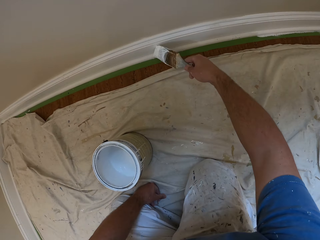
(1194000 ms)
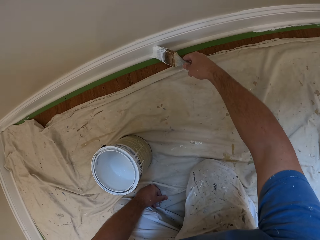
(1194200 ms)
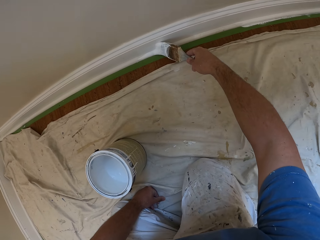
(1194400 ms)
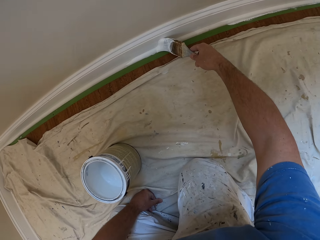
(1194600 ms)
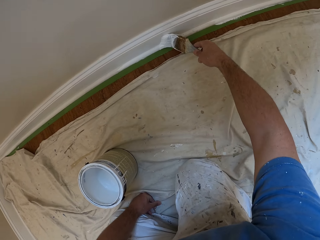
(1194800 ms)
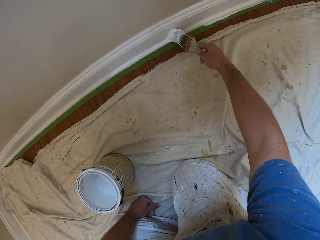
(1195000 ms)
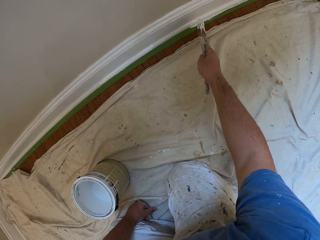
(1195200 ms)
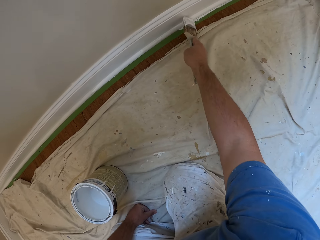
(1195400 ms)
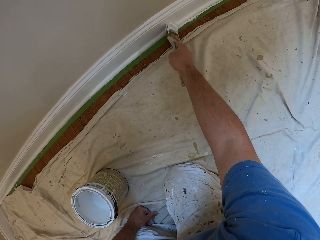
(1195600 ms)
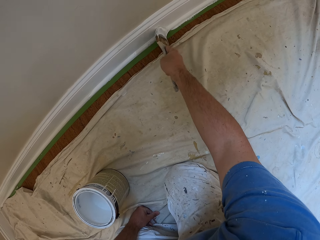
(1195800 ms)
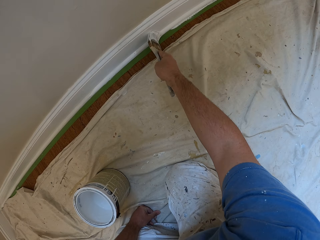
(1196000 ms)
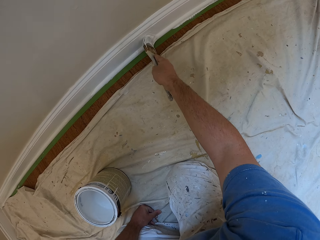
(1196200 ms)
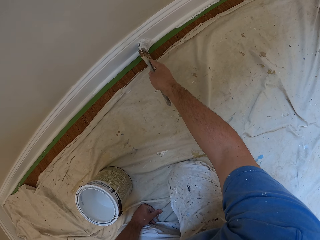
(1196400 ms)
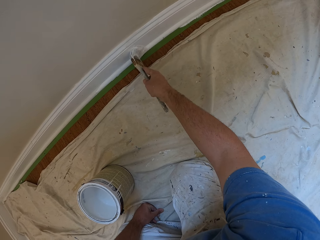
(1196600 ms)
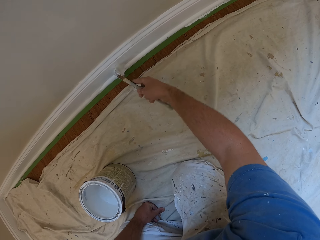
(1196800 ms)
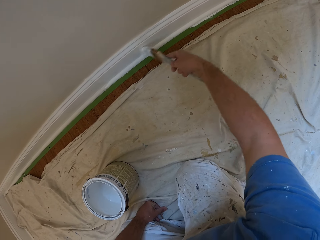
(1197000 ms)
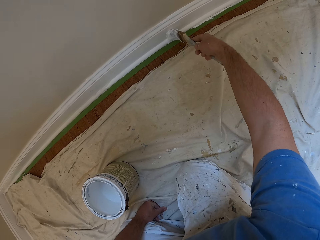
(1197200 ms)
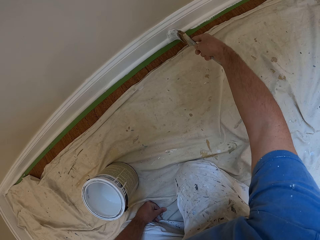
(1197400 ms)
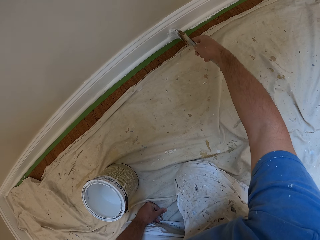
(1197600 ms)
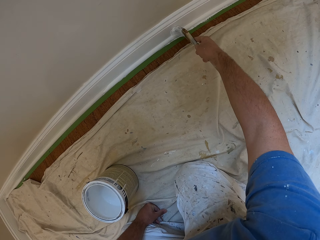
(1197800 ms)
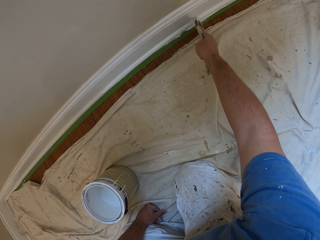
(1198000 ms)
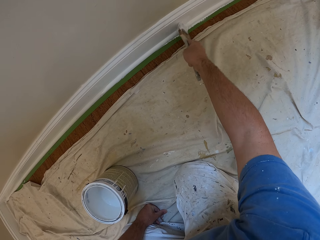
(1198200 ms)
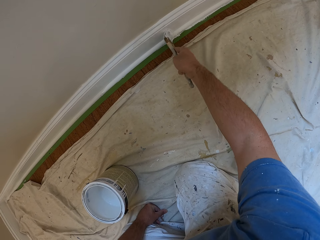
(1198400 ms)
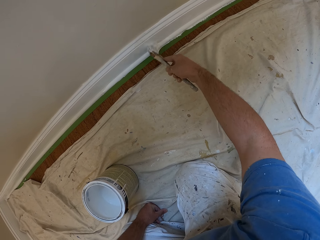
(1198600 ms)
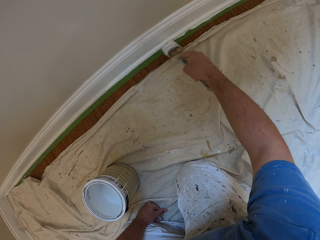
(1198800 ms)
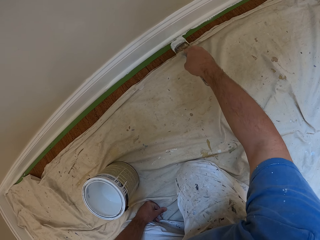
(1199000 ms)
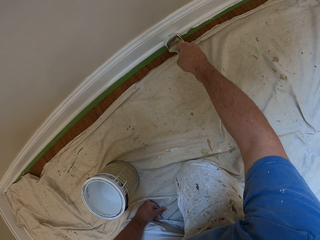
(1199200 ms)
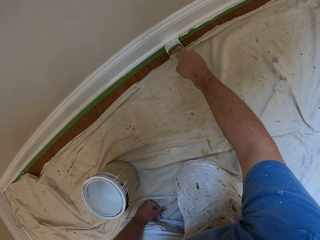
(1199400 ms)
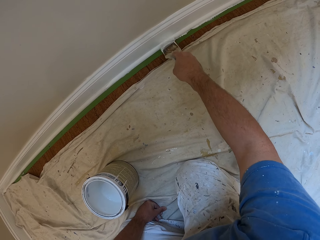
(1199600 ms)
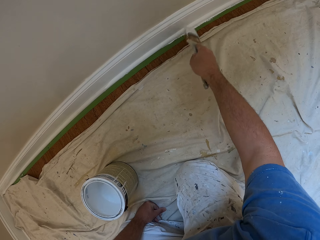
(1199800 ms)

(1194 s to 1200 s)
The camera wearer puts his left hand on the tarpaulin on the floor. He paints the skirting of the wall with the brush.

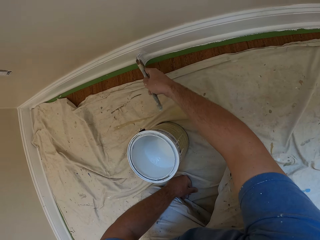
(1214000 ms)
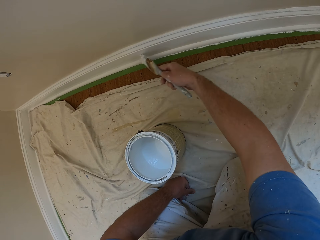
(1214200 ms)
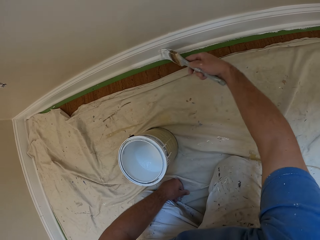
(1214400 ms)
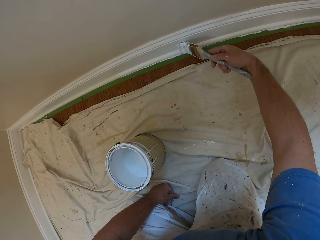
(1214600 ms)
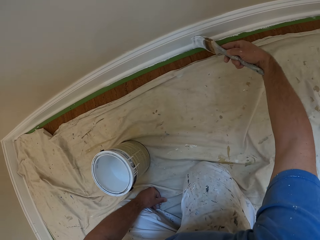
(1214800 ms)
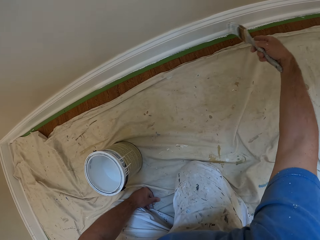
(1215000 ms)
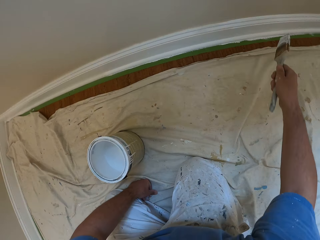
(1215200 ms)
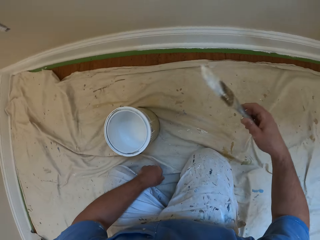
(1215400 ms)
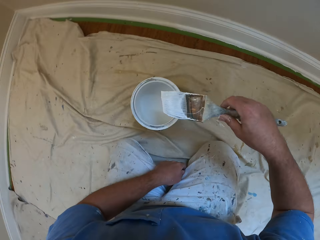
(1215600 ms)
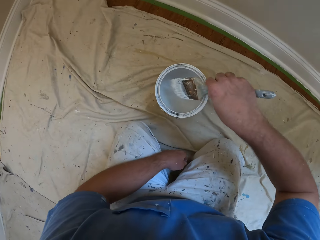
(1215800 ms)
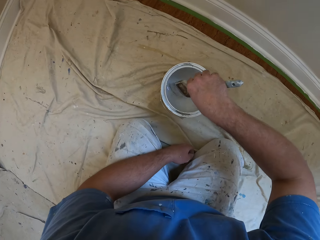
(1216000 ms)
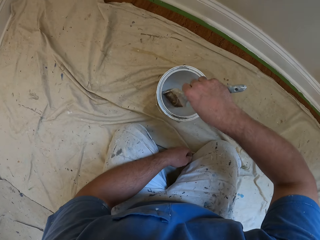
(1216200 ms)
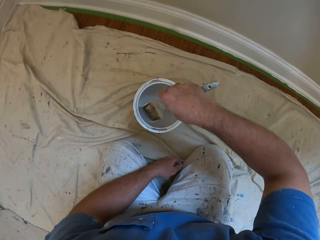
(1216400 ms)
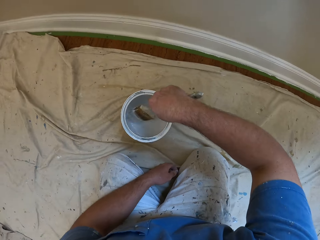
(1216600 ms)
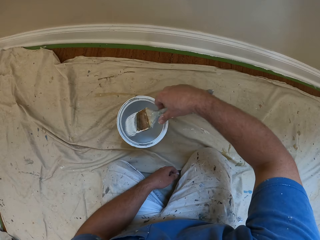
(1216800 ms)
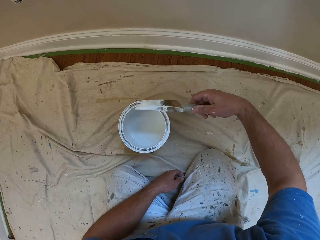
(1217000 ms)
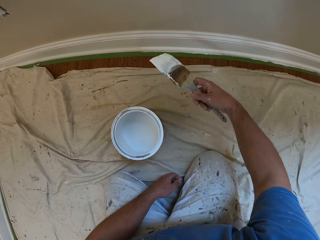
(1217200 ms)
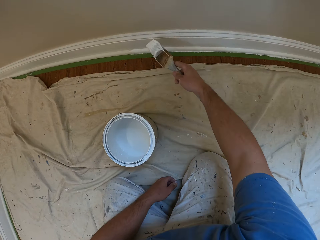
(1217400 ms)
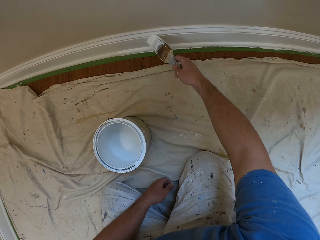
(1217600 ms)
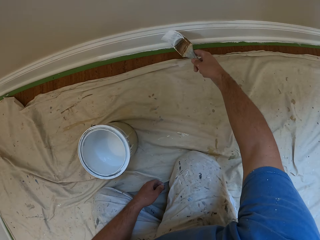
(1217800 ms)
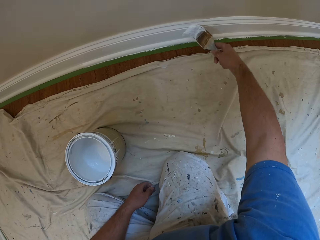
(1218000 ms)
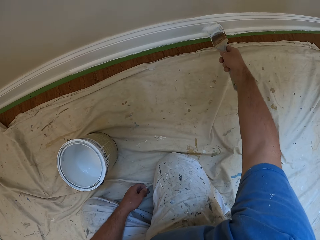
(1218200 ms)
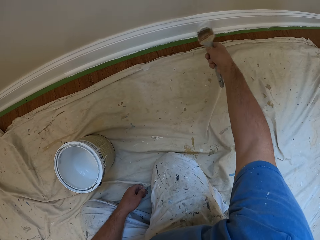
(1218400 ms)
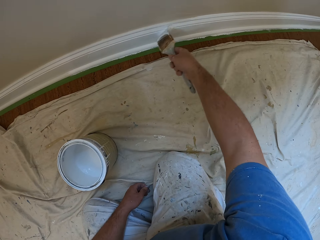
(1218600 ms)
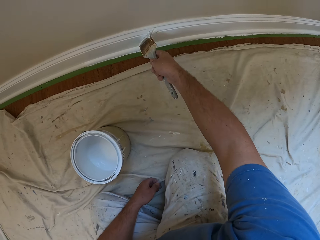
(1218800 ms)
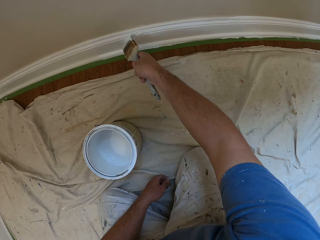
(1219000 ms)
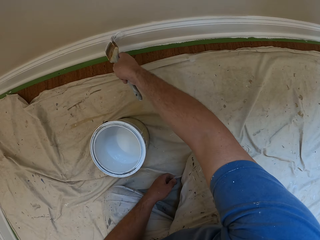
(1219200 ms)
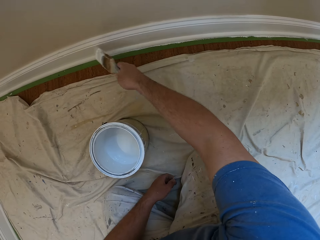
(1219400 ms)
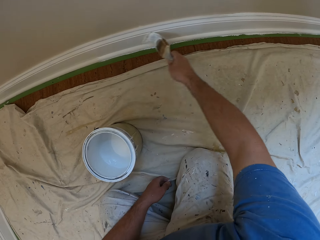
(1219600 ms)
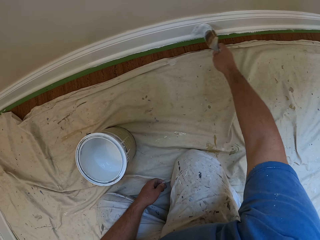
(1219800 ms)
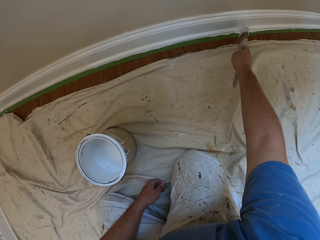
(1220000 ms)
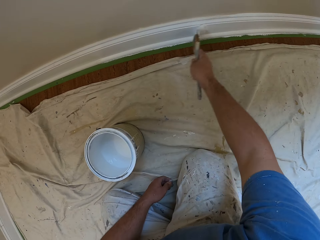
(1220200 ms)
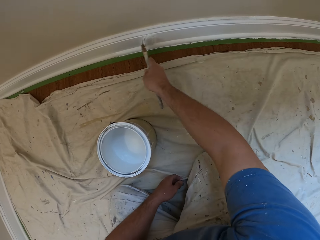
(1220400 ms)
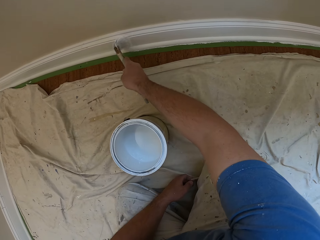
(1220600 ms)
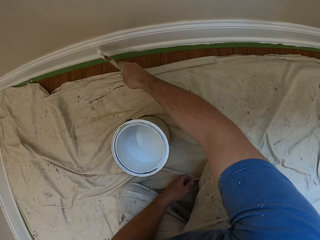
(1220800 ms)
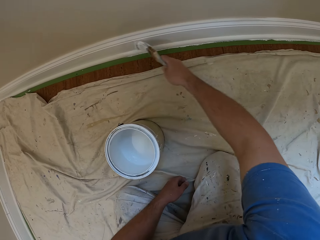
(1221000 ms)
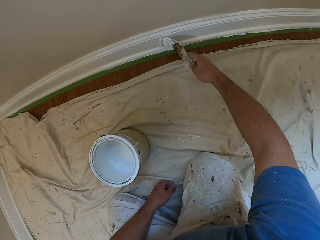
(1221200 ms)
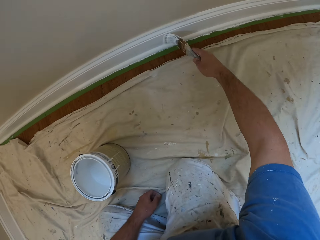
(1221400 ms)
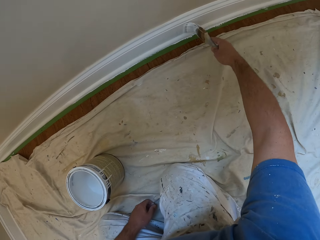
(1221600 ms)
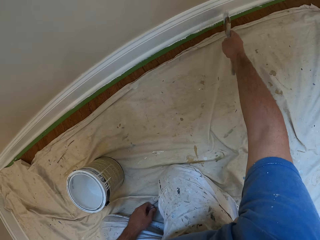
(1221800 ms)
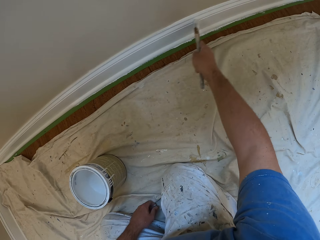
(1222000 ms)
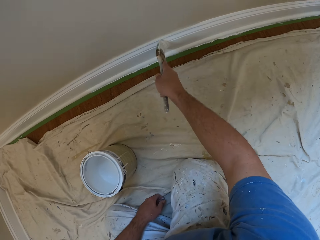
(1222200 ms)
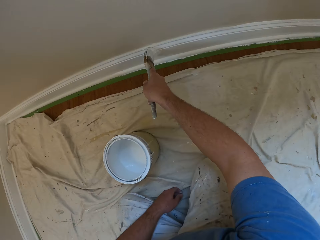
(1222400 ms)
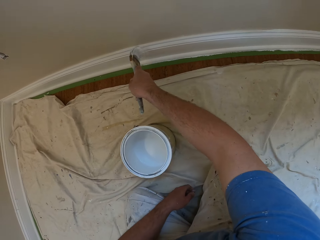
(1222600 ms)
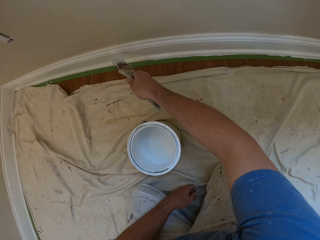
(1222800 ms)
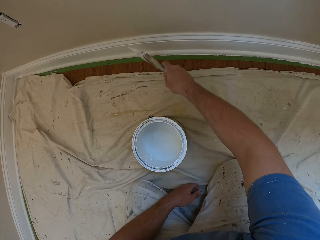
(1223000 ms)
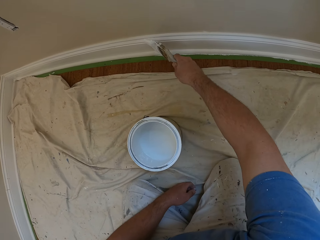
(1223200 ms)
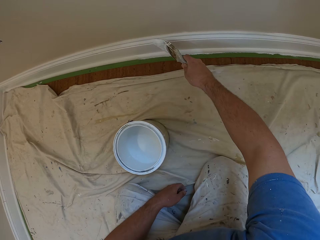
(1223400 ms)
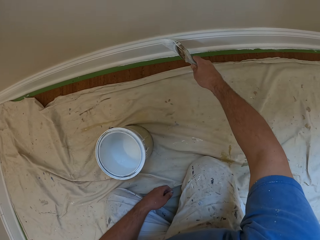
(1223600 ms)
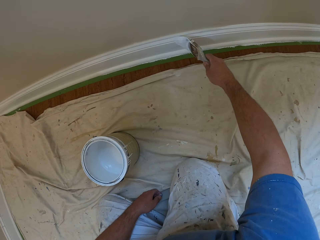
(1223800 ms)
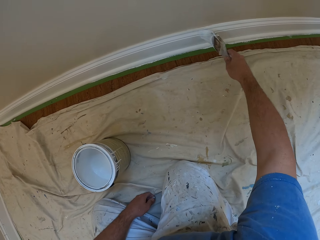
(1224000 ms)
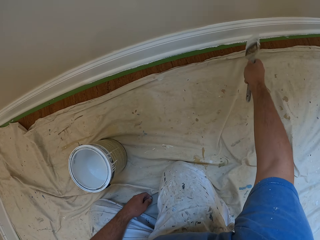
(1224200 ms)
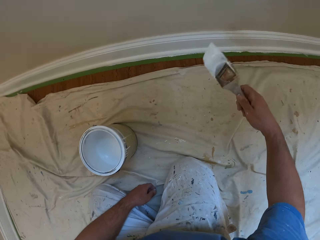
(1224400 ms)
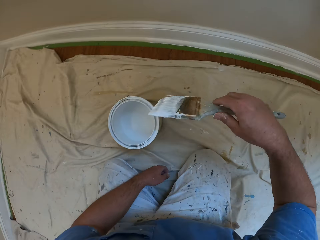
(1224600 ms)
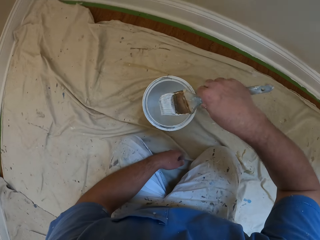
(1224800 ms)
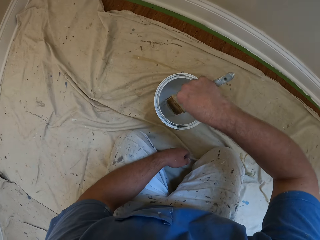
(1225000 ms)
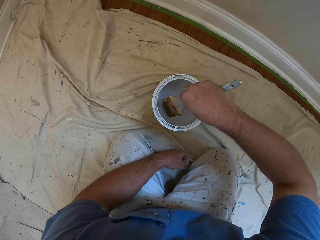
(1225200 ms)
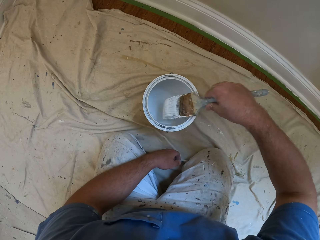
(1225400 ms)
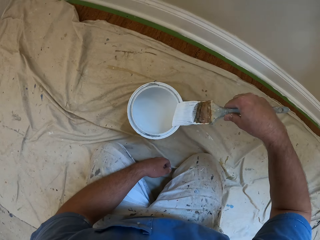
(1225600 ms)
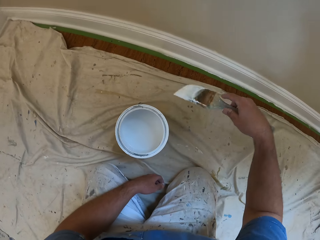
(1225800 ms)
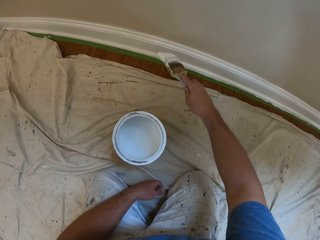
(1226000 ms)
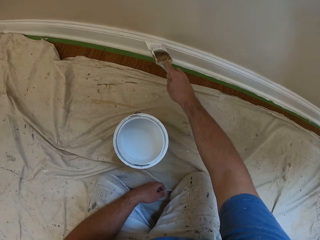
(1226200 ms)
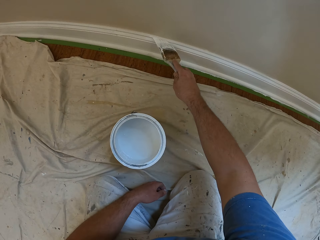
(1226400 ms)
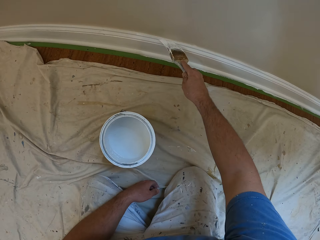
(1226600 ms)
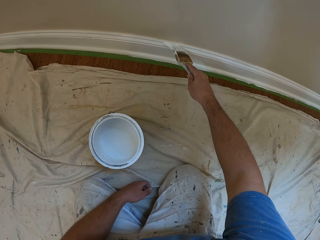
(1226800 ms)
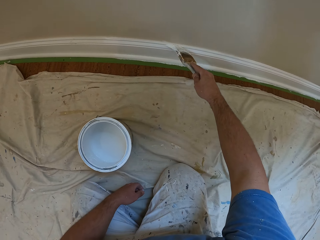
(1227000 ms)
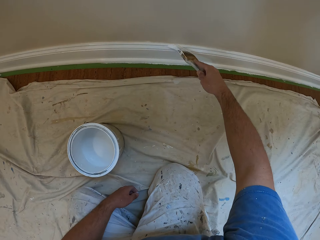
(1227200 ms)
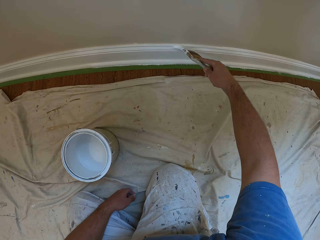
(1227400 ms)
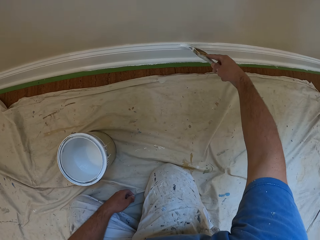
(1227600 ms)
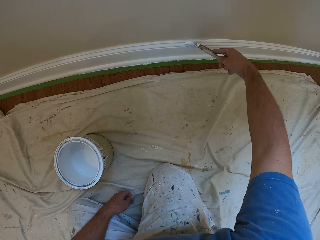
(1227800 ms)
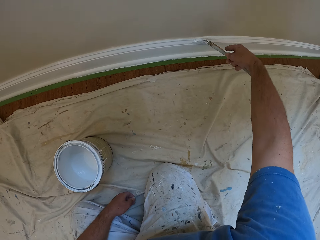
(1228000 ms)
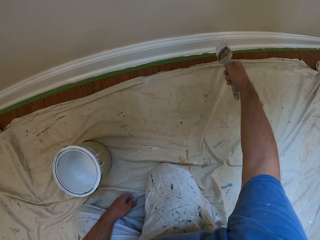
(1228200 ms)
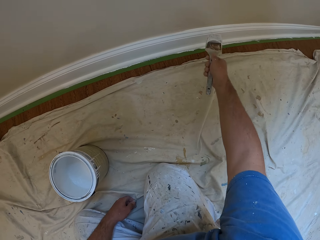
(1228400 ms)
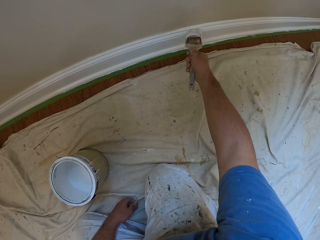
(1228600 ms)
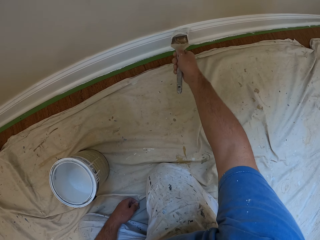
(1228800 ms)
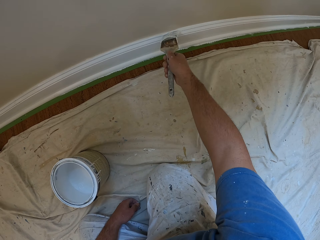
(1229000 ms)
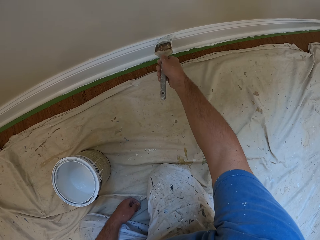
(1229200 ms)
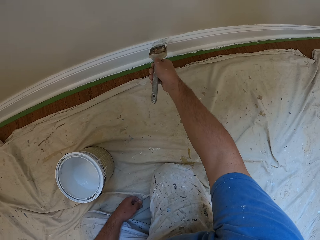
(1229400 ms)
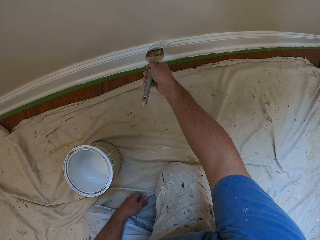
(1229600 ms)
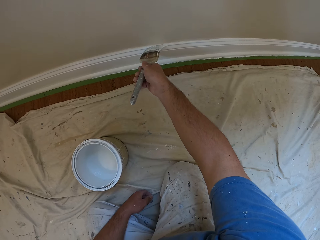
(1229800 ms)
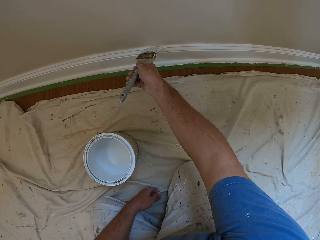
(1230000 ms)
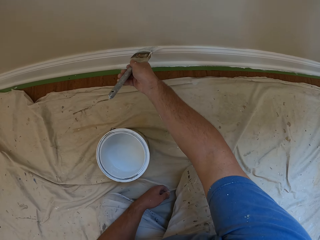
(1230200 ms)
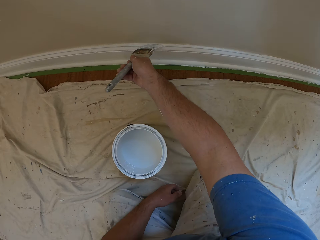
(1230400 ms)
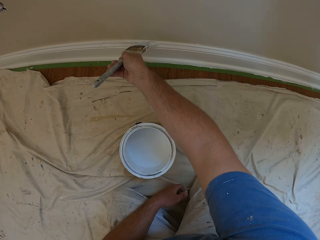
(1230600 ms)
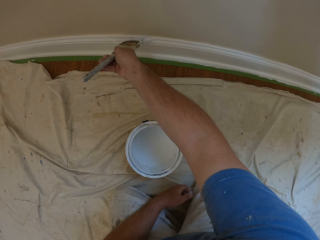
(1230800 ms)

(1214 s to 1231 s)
The camera wearer rests his left lower arm on his left thigh. He dips the paint brush inside the container, shakes the paint brush, and paints the base board. He dips the paint brush inside the container again. He rubs the paint brush on the edges of the container and paints the edge of the skirting of the wall with the brush.
